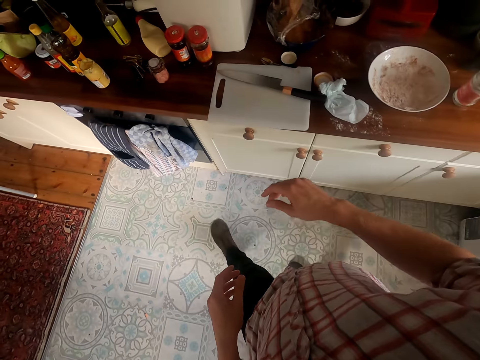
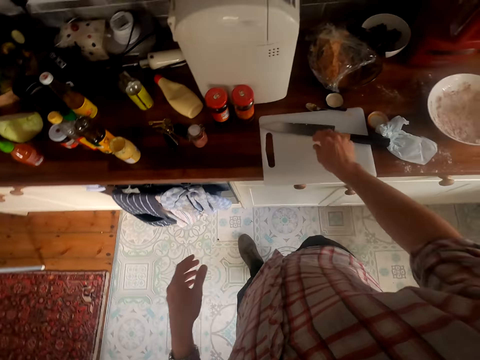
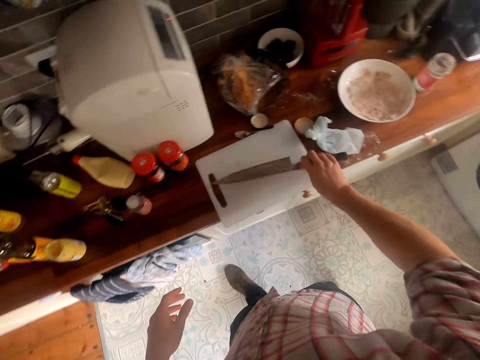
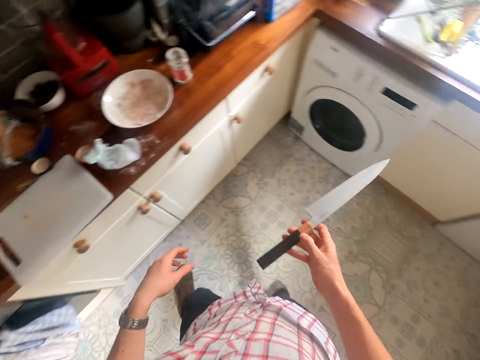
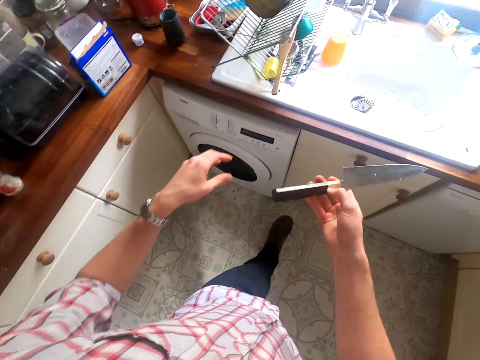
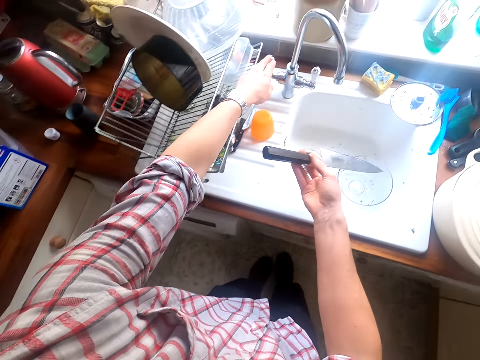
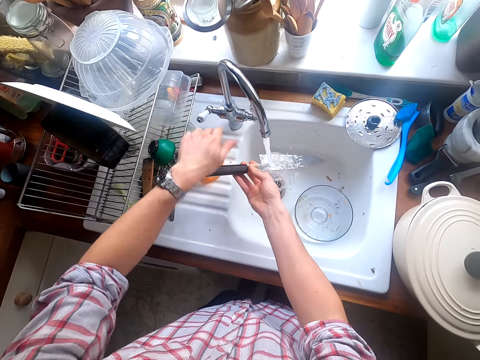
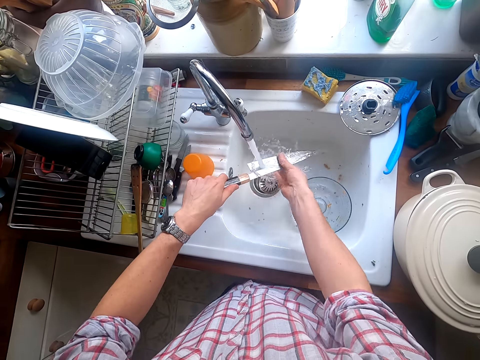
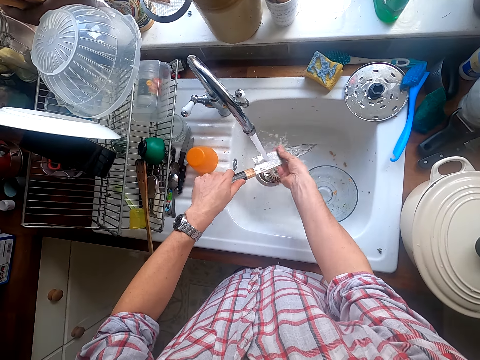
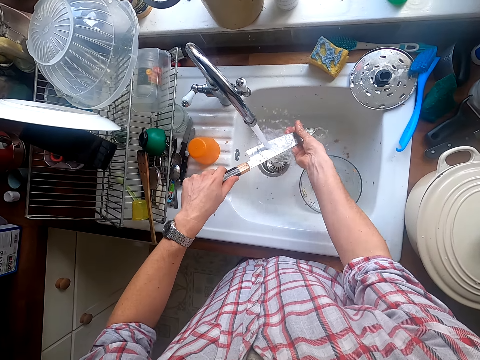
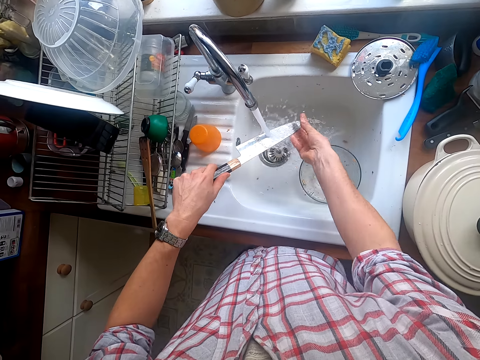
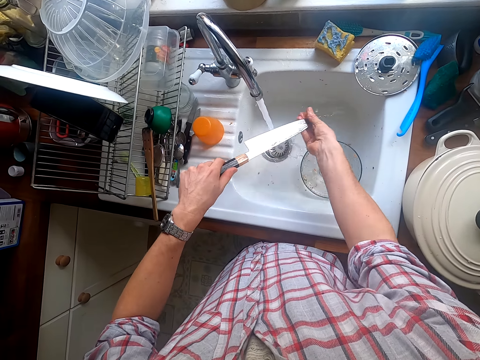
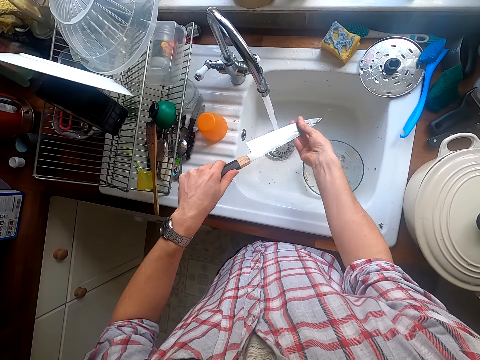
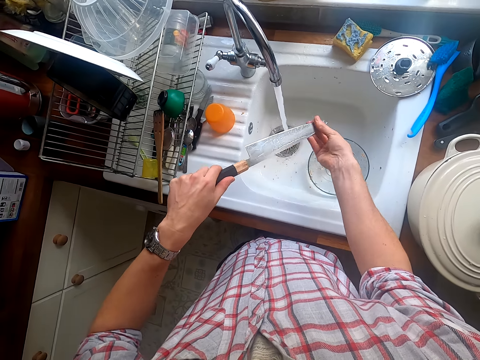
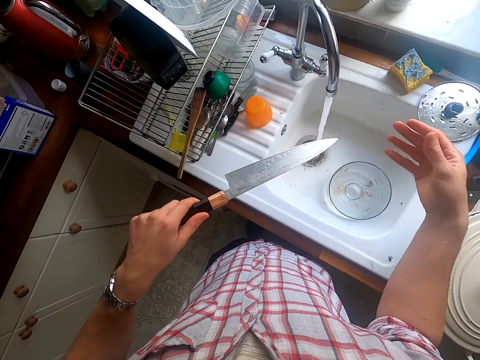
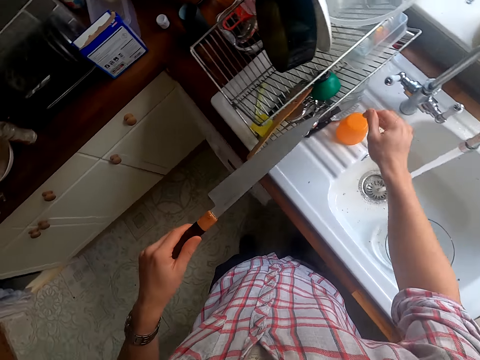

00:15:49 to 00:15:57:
The camera wearer picks up a knife from the board. They turn on the tap. They rinse the knife at the tap.
